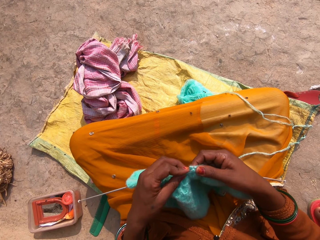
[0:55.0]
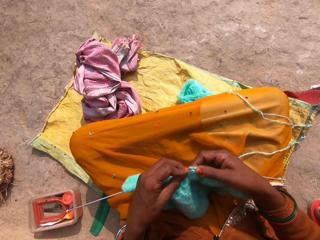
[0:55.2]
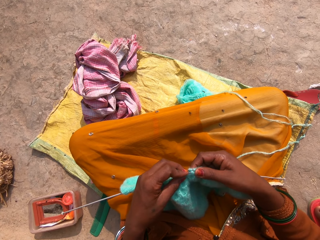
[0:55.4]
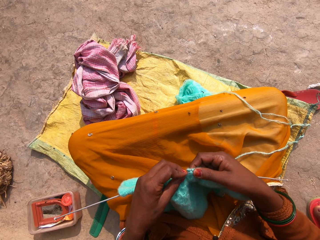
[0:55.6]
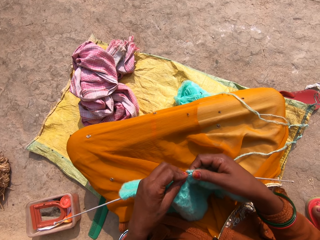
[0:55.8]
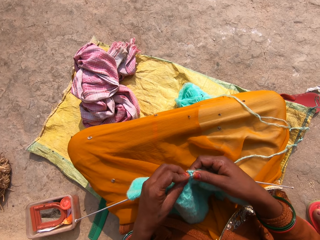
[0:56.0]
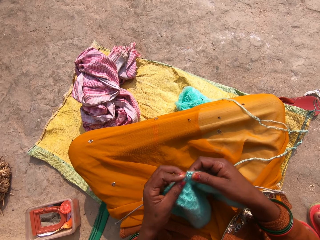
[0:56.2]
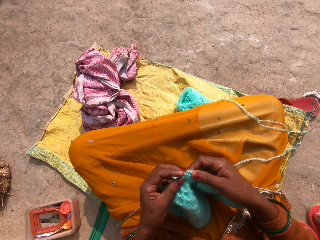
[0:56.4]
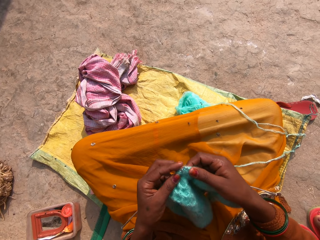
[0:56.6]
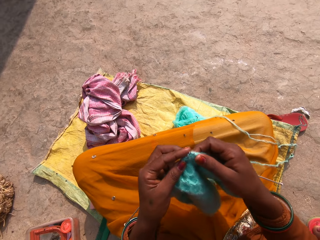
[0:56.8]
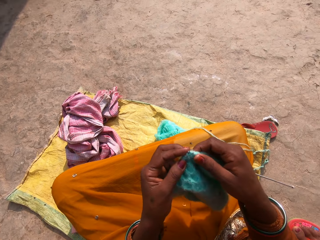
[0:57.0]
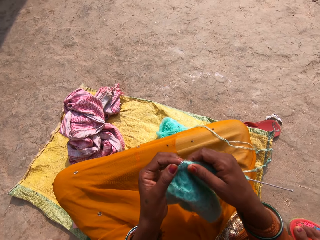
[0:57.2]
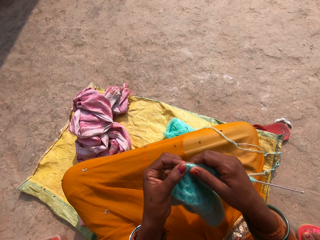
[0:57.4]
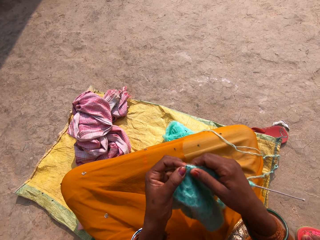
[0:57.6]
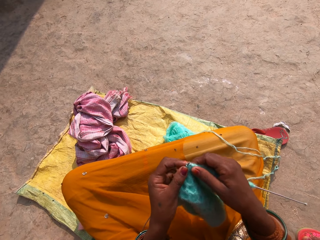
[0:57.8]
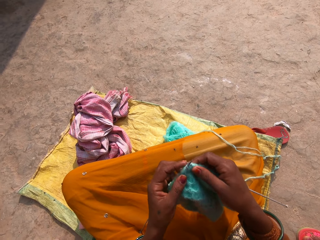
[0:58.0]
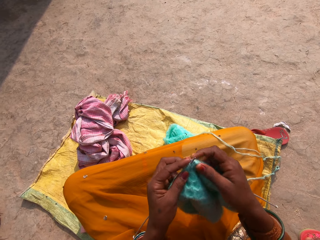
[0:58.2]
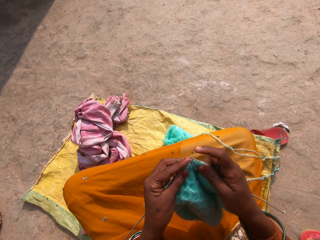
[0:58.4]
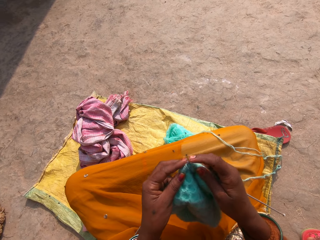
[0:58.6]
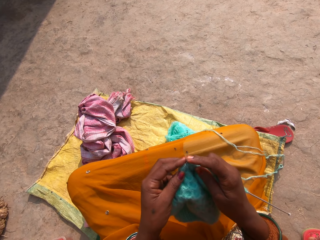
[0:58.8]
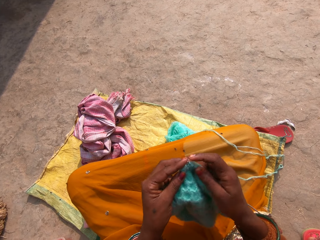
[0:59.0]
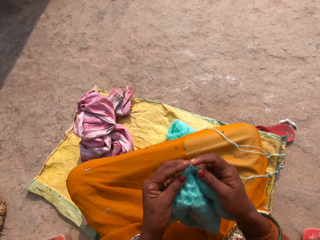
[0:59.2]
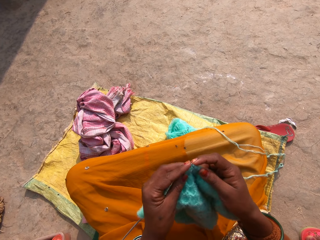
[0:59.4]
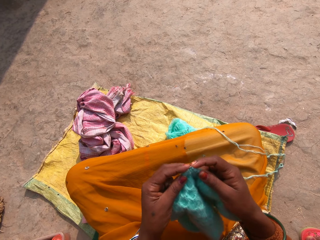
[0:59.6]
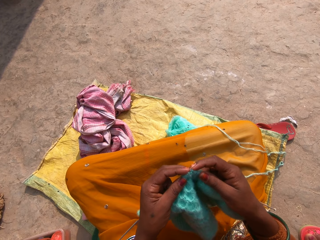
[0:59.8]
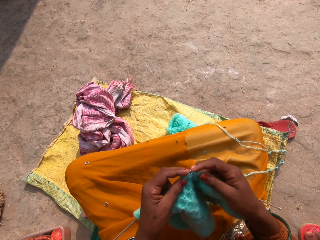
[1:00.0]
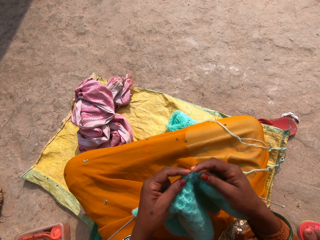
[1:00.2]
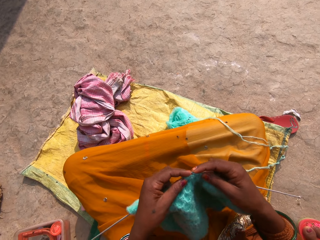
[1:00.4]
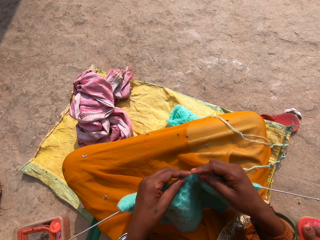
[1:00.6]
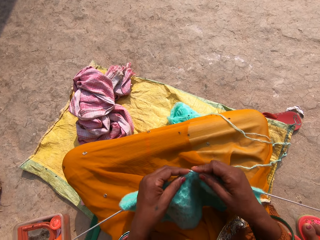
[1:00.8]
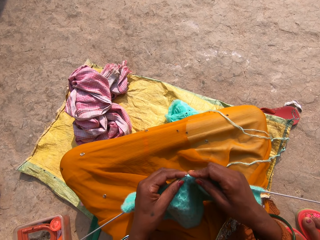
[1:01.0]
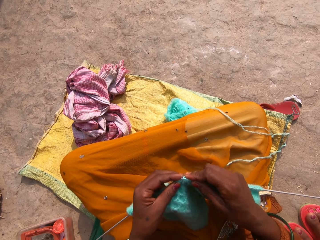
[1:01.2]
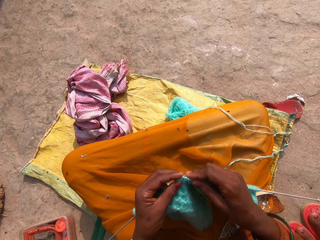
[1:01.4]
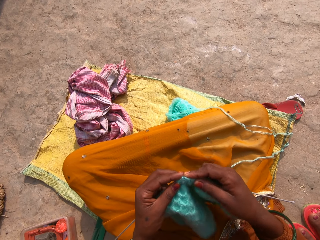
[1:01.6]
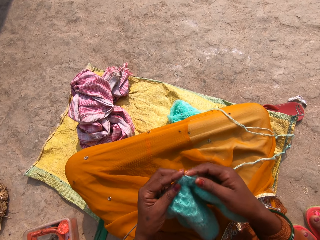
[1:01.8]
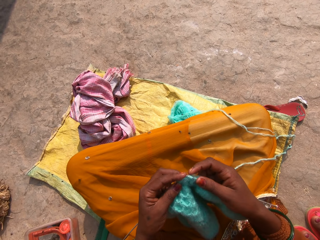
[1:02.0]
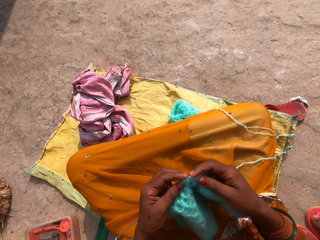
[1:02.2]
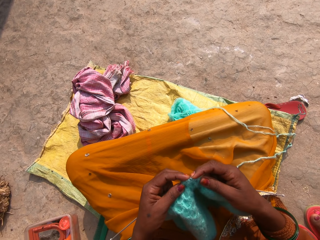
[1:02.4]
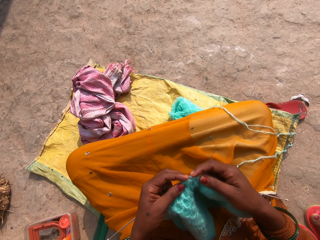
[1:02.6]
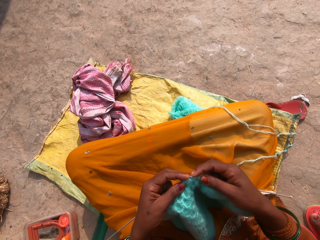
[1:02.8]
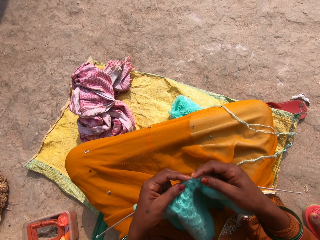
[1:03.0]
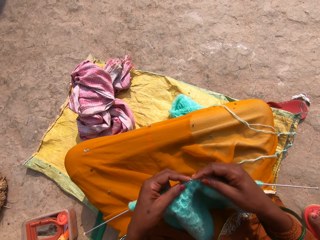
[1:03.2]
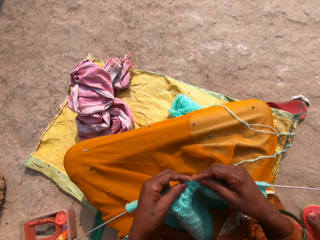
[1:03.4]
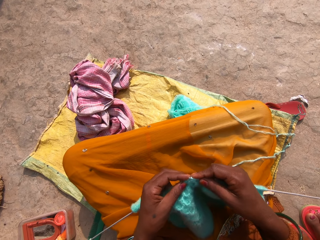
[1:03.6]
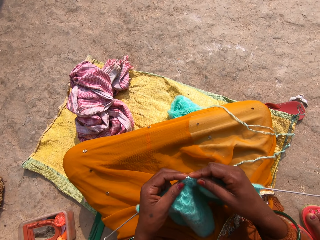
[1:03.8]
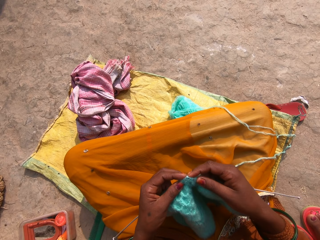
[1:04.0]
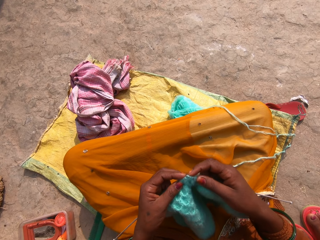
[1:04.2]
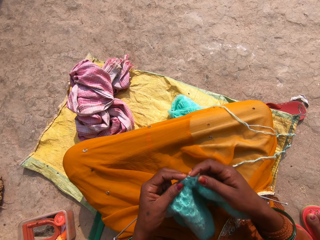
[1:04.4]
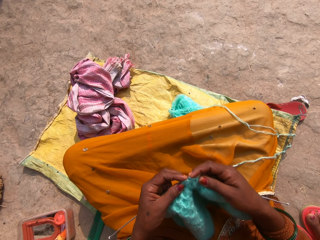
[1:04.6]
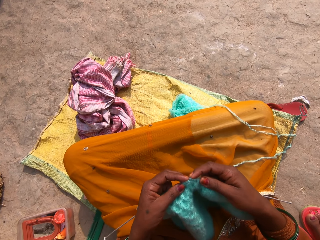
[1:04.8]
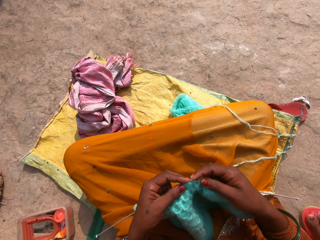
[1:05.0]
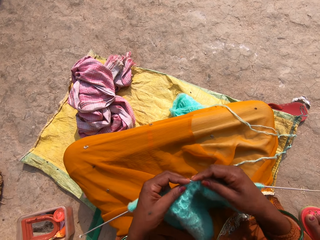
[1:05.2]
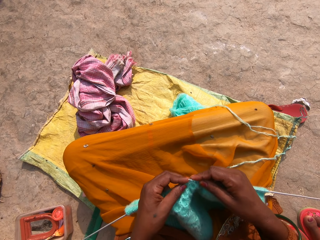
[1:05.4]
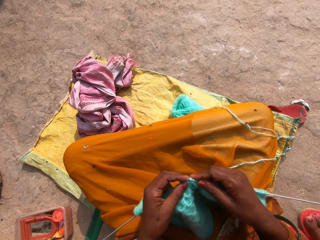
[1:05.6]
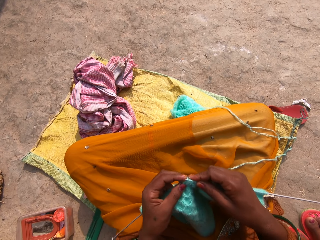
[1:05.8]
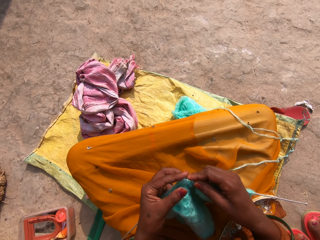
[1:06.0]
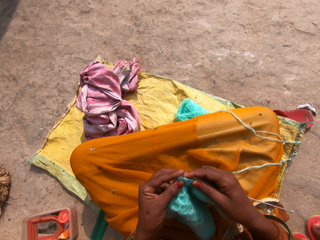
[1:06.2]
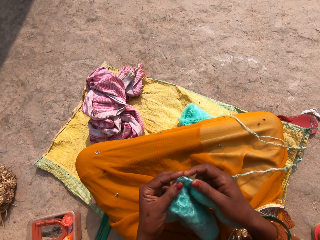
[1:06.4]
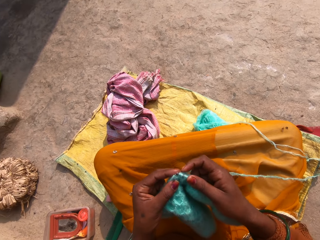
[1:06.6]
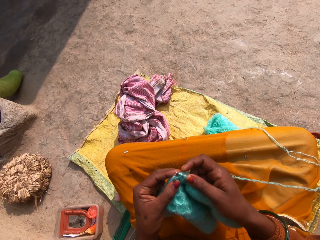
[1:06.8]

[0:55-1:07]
The camera wearer moves the hands. They knit the fabric using a straight needle.

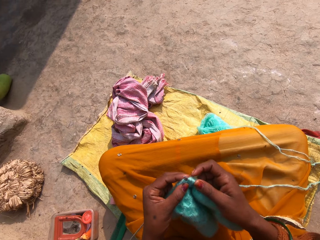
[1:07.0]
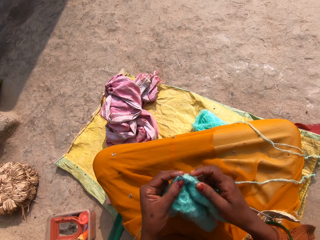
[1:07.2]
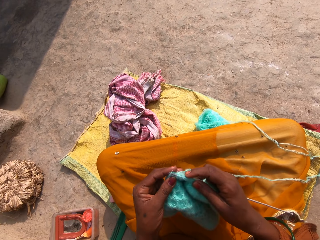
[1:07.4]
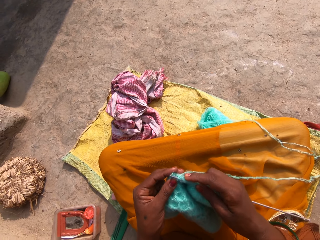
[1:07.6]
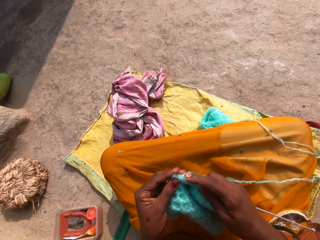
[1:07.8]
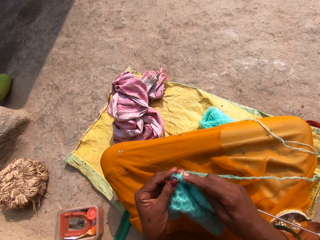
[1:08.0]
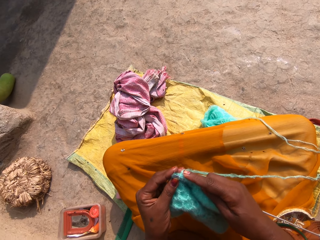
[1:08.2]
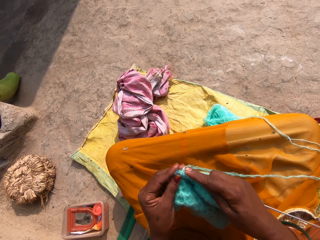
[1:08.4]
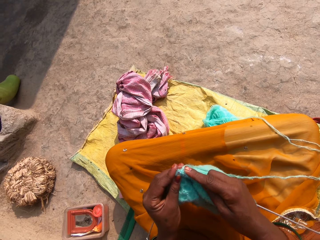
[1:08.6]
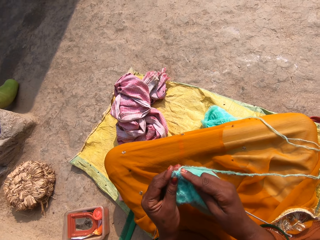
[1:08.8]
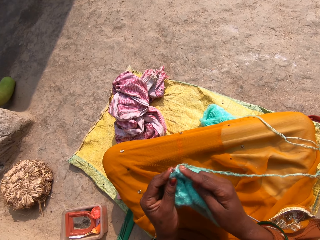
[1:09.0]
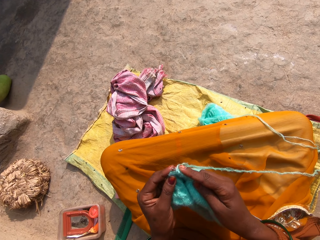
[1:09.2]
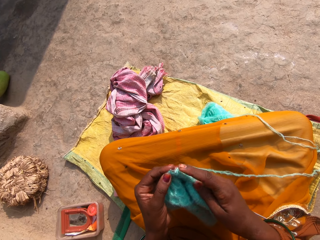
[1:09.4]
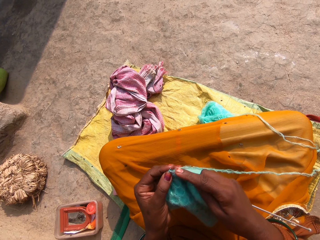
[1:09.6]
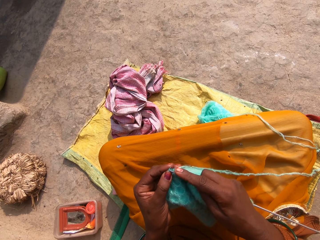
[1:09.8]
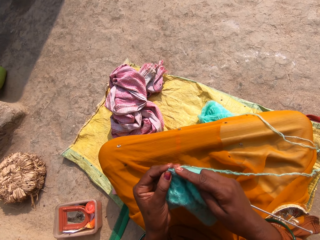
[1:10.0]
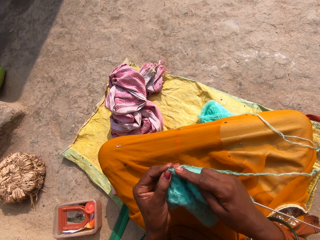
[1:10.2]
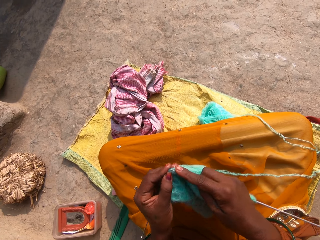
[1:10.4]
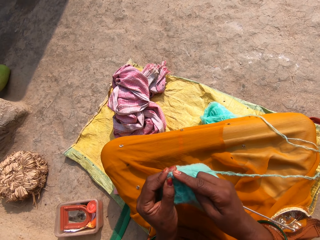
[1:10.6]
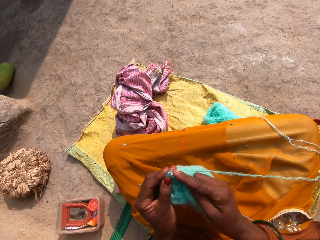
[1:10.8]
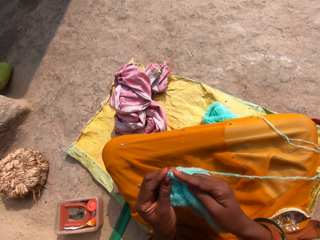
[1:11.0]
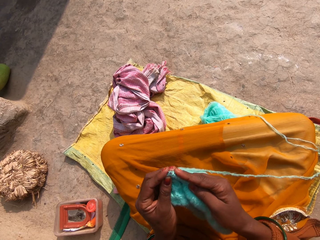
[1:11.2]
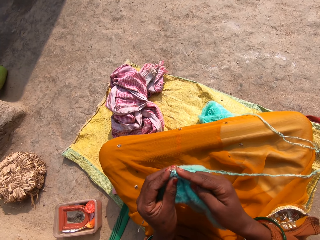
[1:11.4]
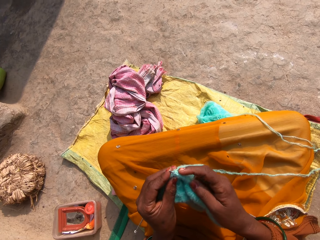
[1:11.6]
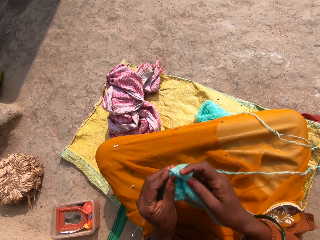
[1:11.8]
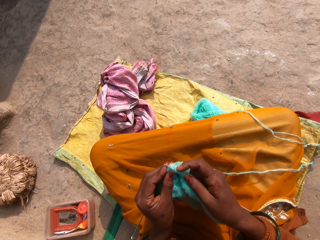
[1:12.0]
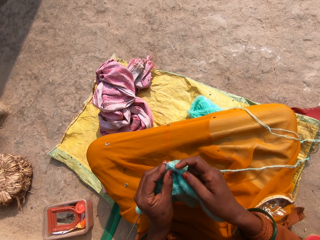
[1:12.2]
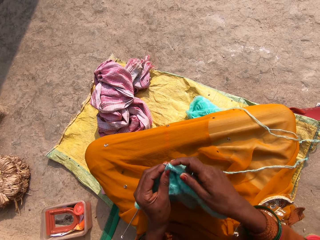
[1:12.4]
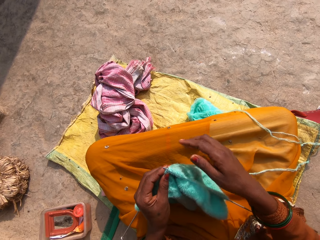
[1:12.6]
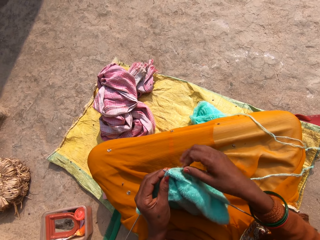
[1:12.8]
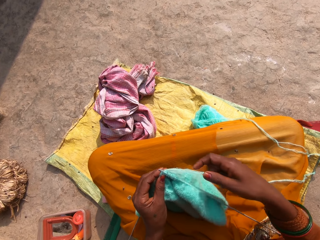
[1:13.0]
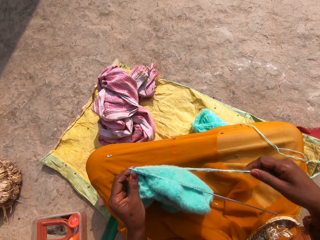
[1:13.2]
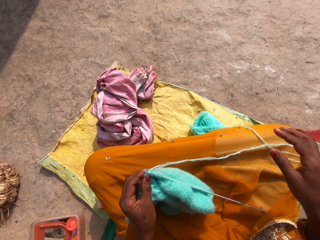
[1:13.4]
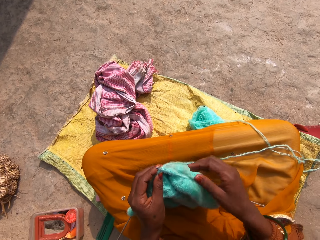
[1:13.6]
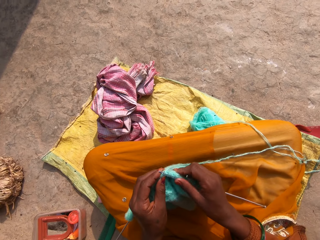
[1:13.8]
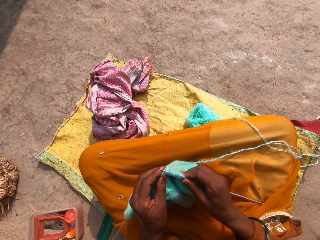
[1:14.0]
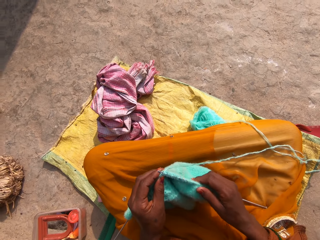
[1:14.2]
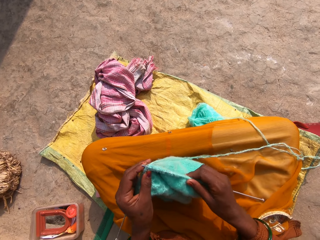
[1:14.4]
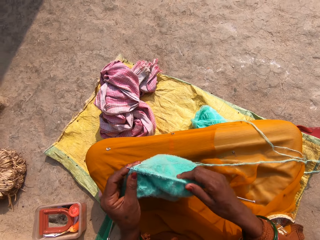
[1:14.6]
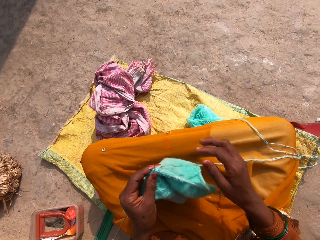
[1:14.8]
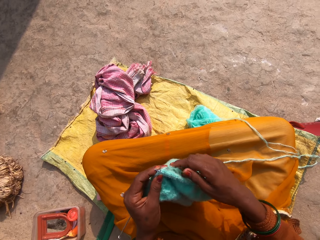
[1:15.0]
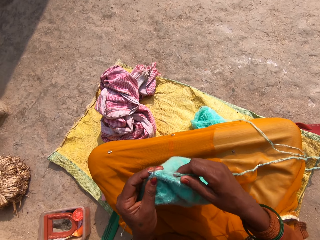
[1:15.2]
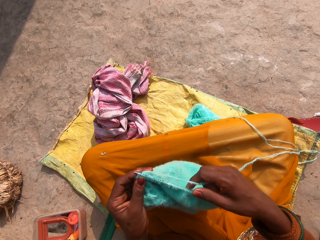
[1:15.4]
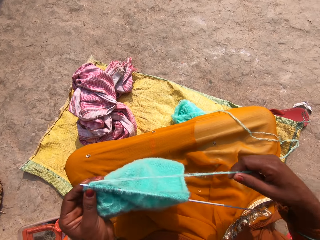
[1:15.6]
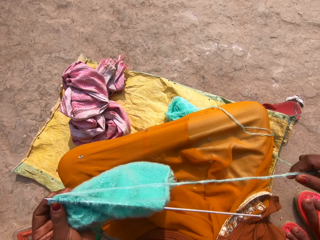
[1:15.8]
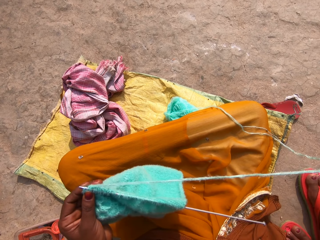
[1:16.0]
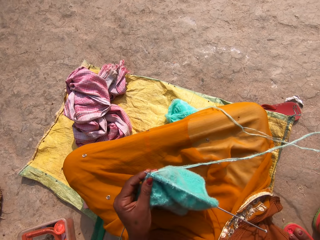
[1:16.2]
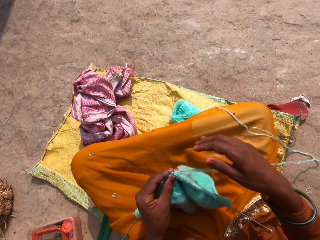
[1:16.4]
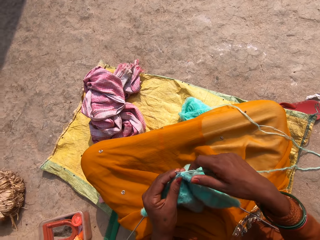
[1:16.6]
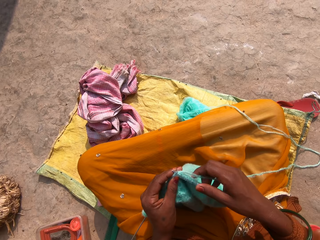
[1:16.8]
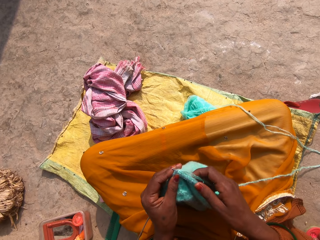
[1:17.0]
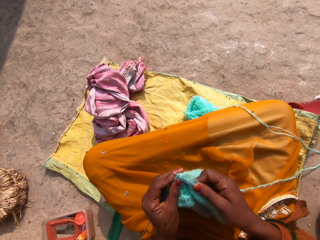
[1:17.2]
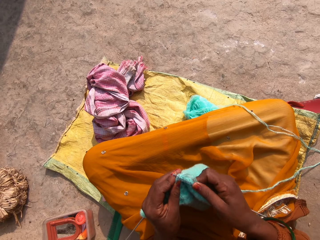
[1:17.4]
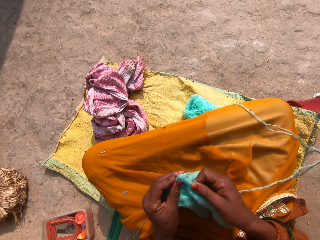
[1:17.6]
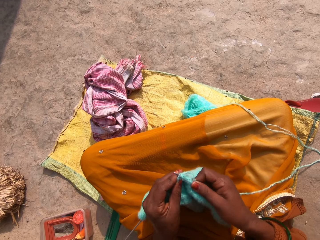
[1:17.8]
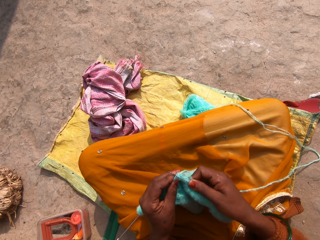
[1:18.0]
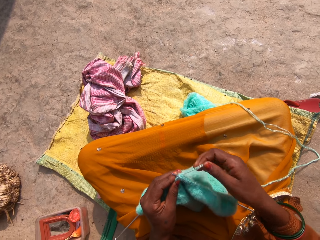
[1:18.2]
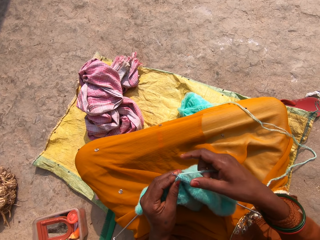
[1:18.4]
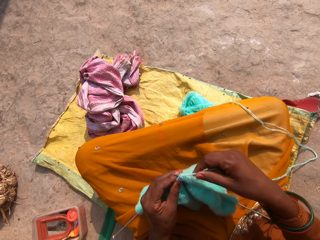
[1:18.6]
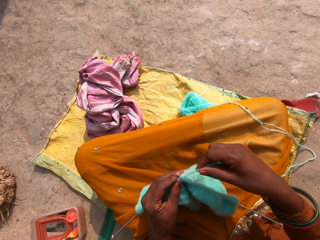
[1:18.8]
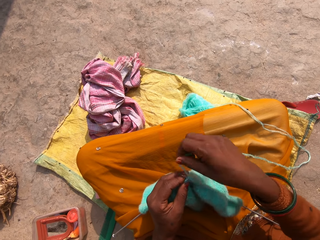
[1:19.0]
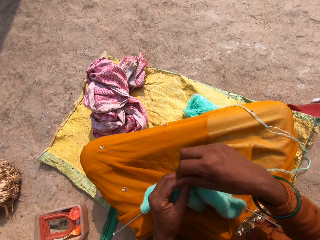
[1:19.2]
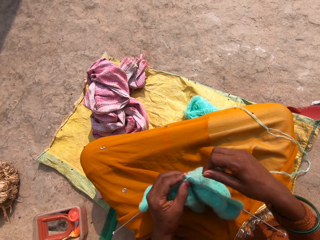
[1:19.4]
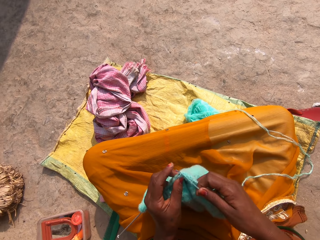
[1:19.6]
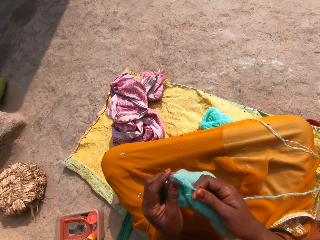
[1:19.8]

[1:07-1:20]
The camera wearer pulls the knitting wool. They knit the fabric using a straight needle. They straighten the yarn. They pull the knitting wool. They knit the fabric using the straight needle. They pull the knitting wool. They knit the fabric using the straight needle.
